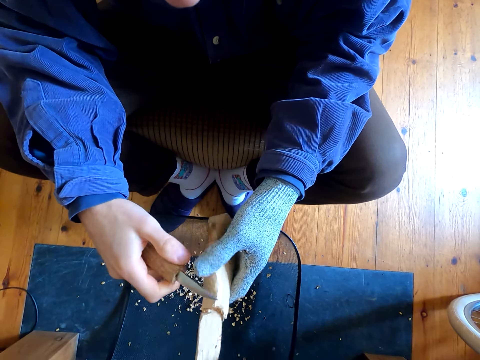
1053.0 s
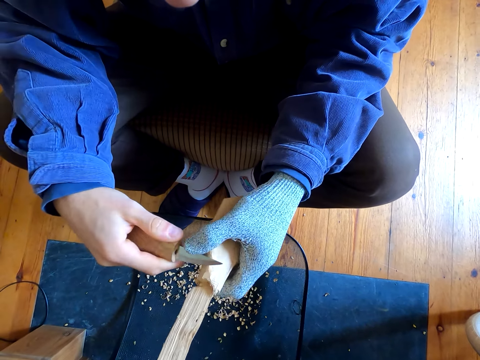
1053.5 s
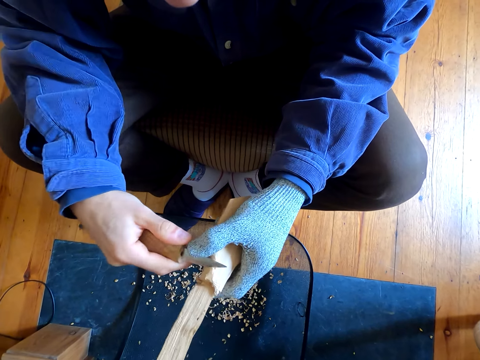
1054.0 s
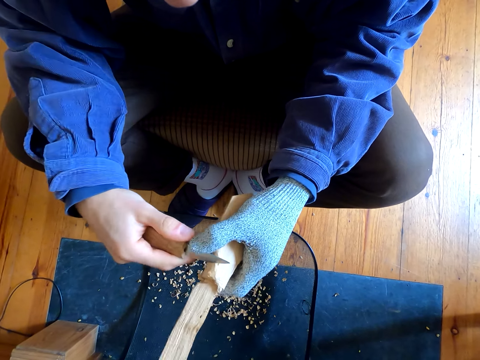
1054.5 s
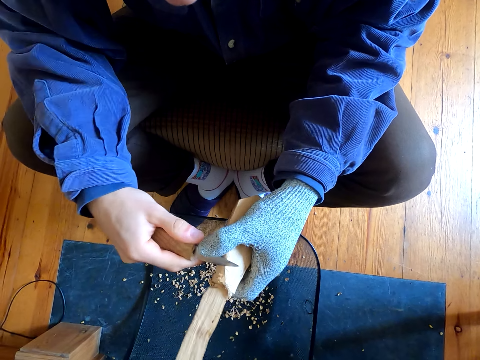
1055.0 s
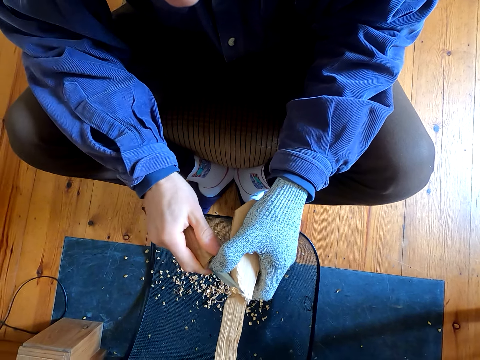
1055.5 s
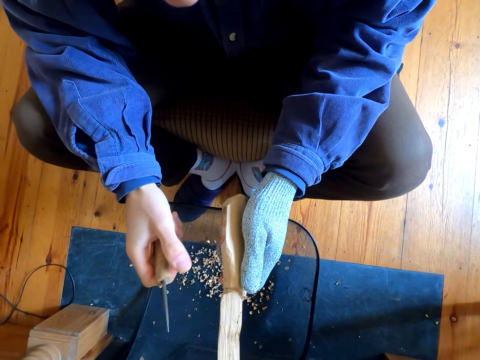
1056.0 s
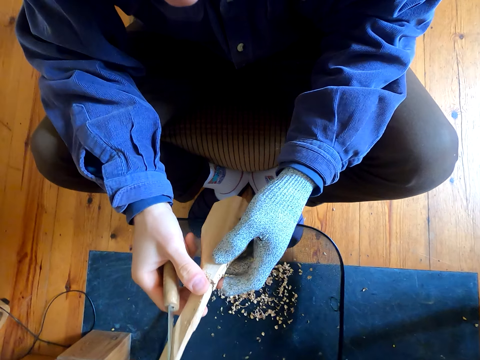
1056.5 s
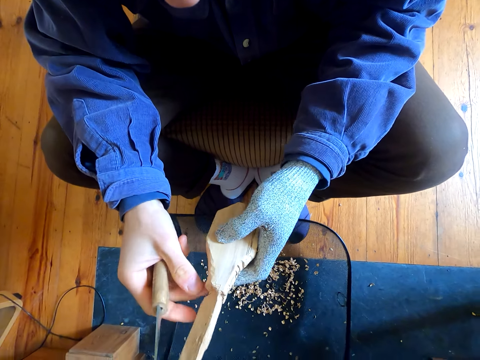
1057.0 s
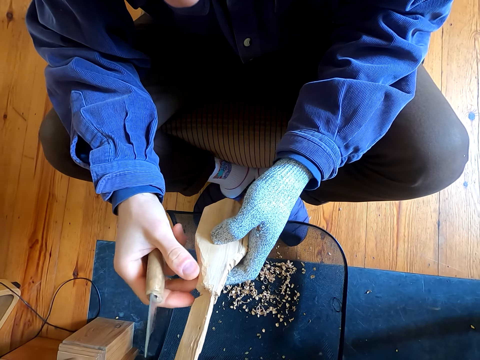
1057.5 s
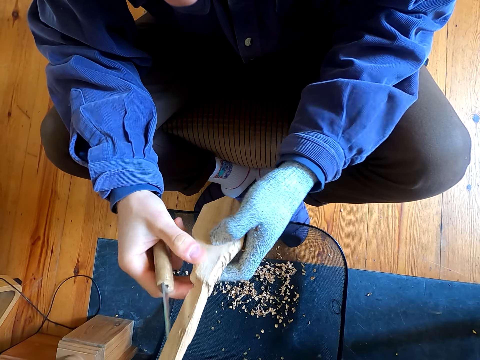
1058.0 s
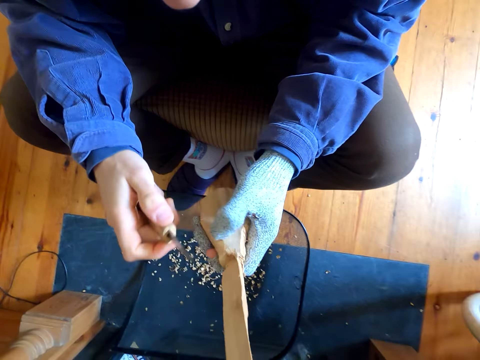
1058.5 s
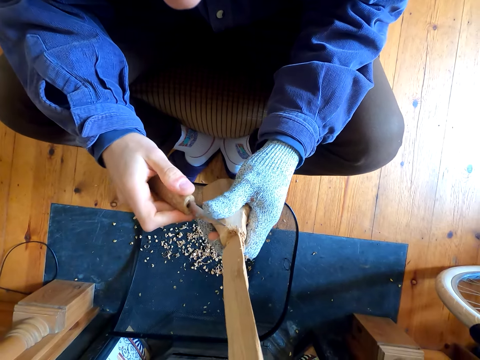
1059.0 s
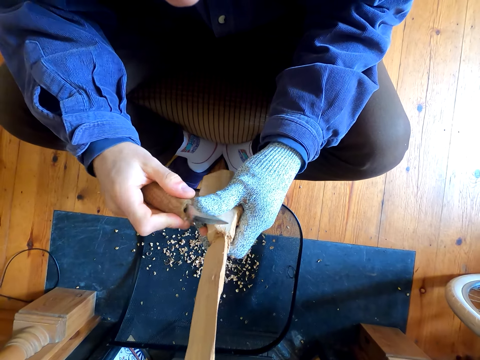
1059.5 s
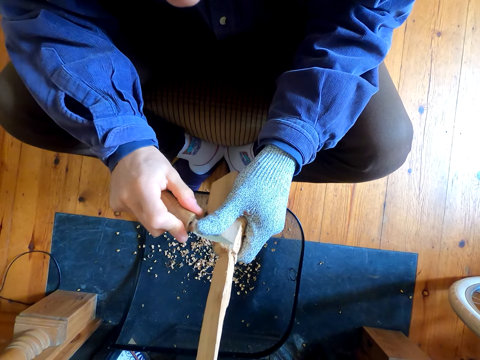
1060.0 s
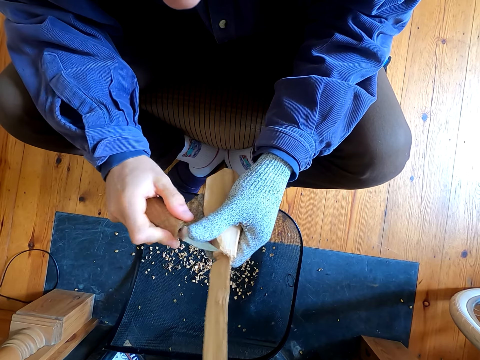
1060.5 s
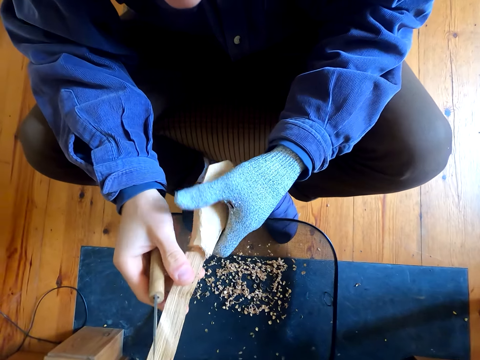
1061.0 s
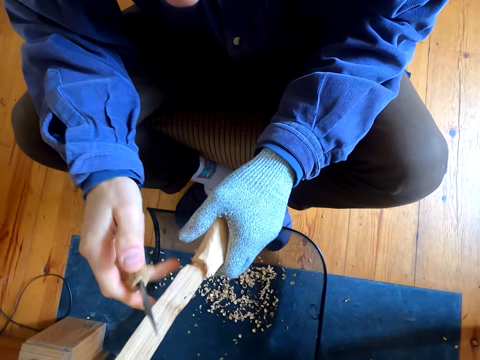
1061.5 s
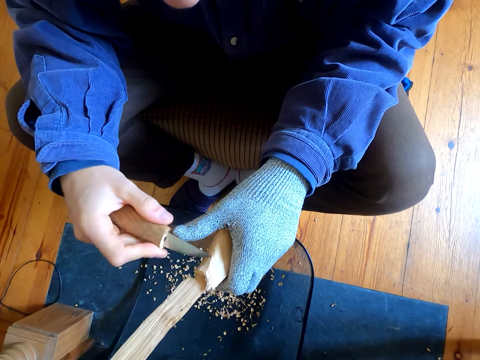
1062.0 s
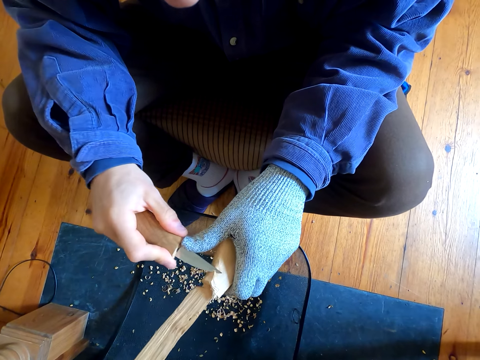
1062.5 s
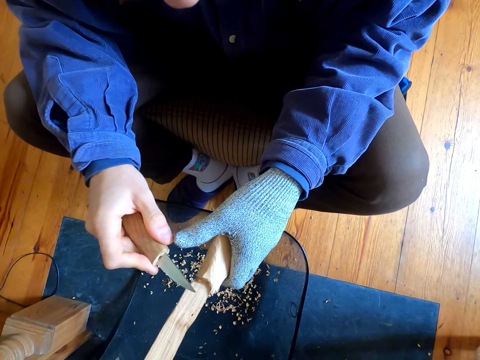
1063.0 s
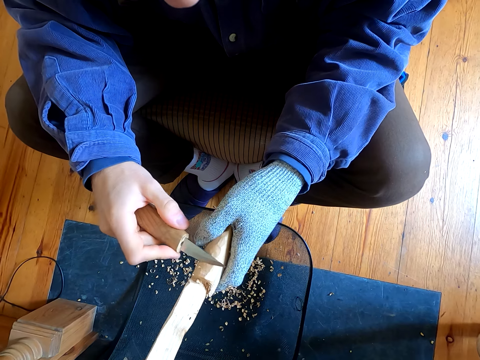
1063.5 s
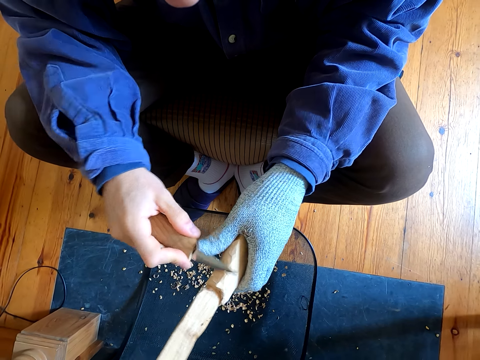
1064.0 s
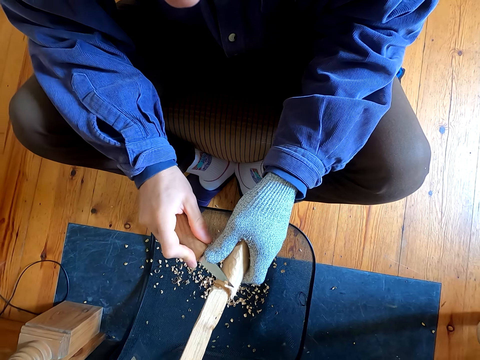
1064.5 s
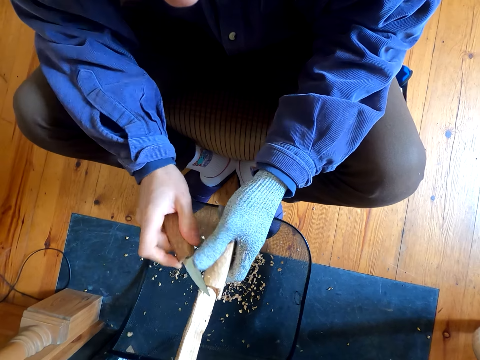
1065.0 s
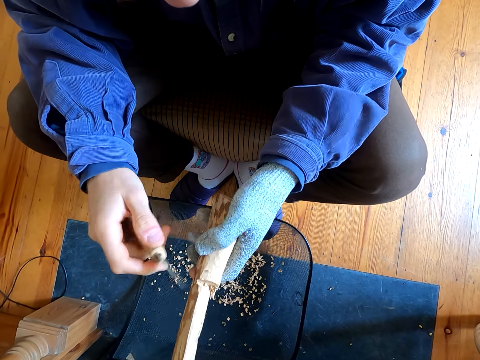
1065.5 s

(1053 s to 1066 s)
The camera wearer stares at the wooden spoon. They remove the outer layer of the wooden spoon.

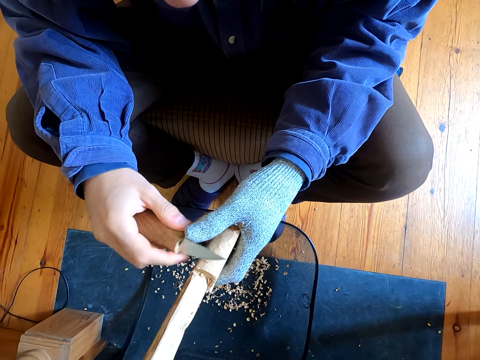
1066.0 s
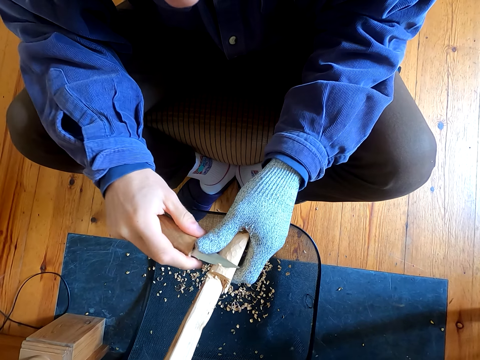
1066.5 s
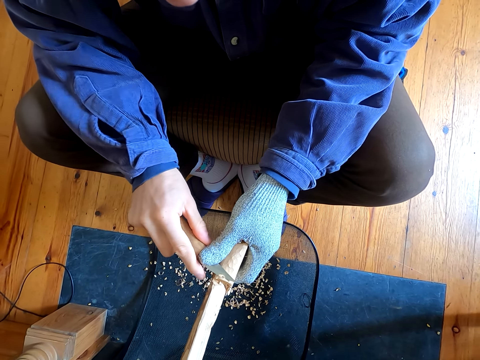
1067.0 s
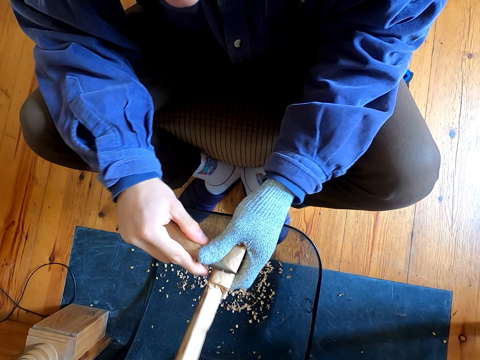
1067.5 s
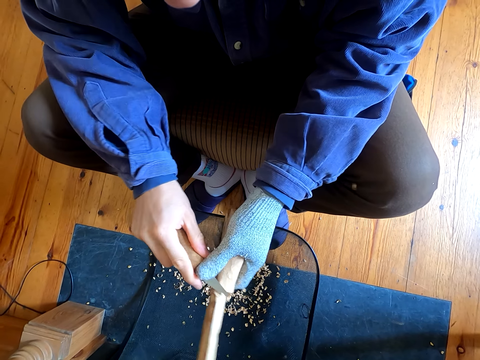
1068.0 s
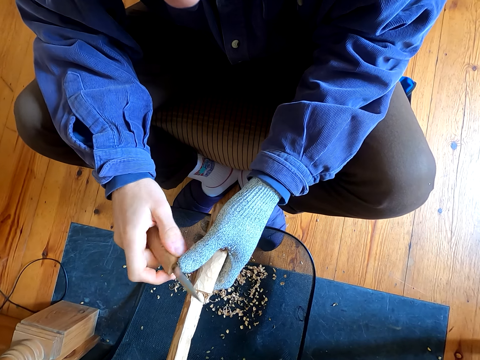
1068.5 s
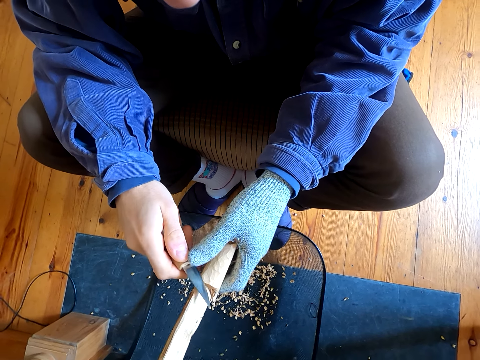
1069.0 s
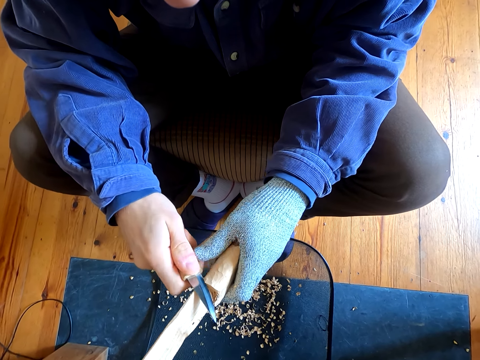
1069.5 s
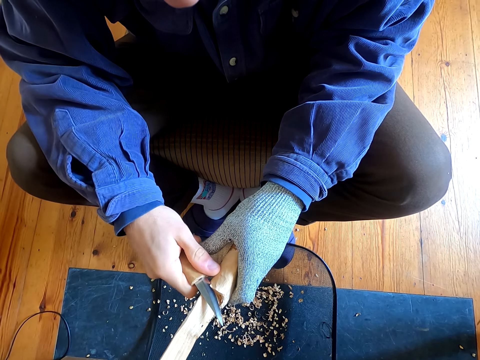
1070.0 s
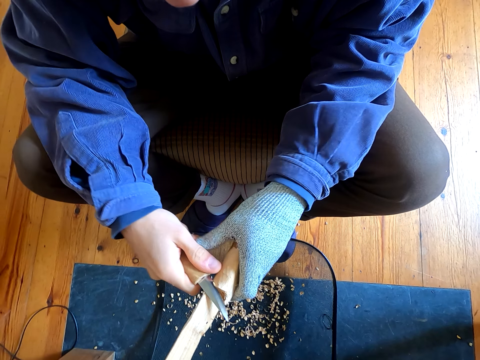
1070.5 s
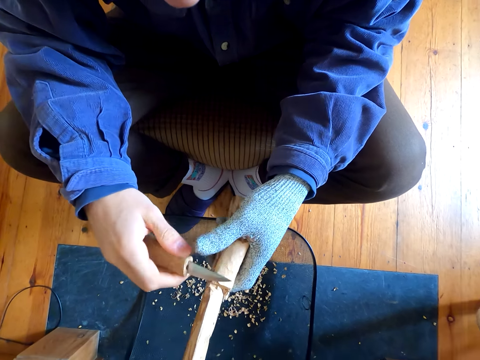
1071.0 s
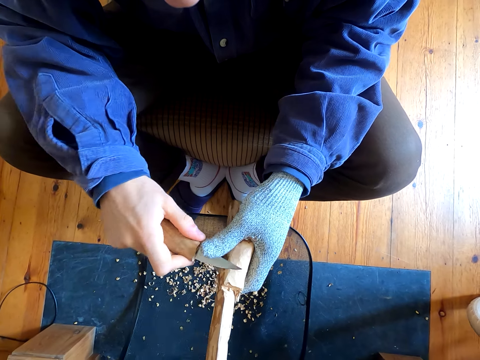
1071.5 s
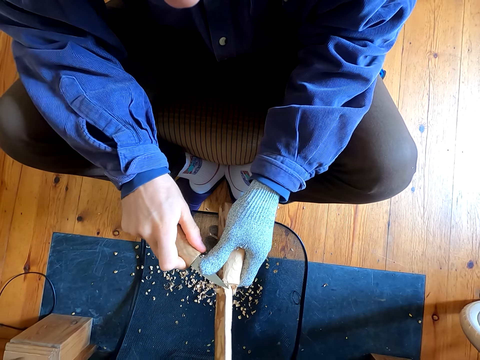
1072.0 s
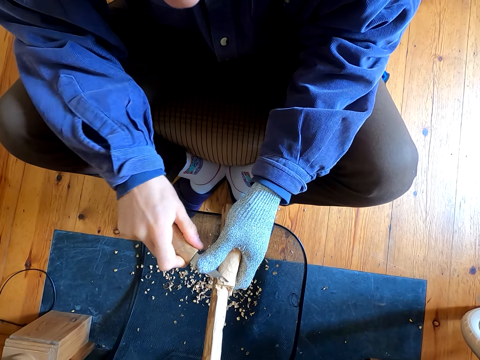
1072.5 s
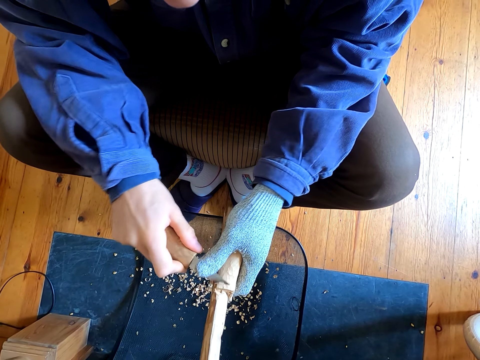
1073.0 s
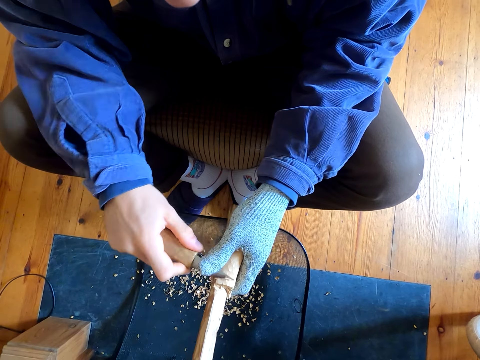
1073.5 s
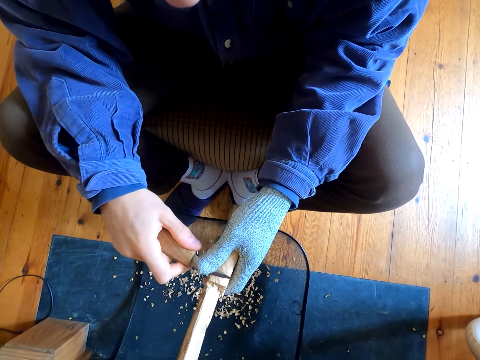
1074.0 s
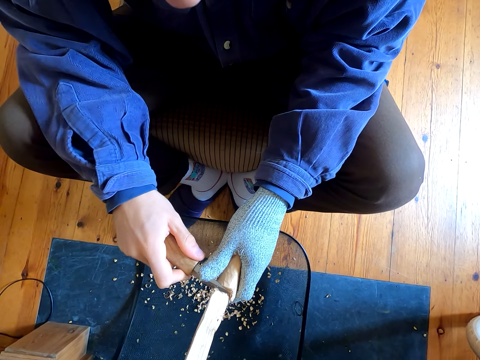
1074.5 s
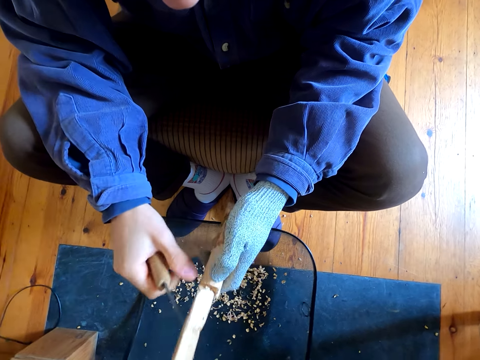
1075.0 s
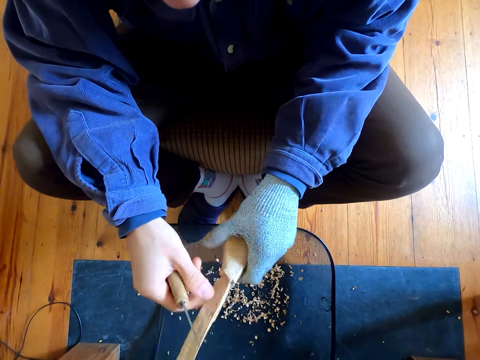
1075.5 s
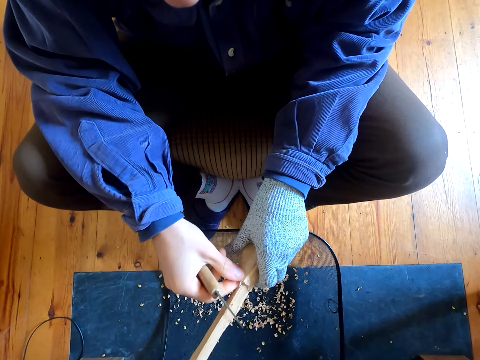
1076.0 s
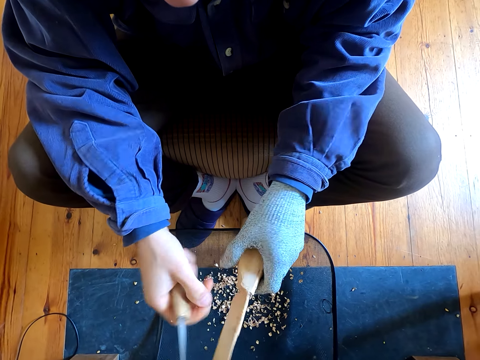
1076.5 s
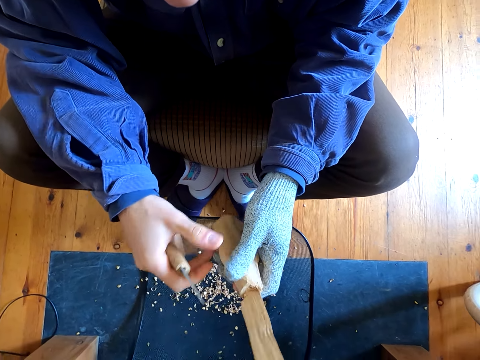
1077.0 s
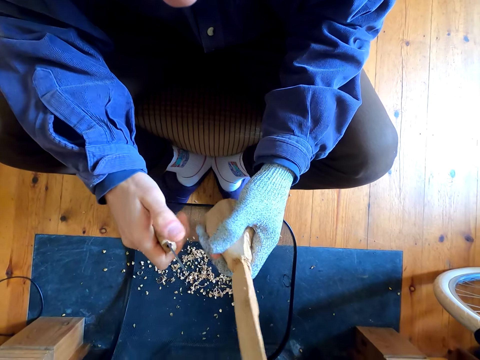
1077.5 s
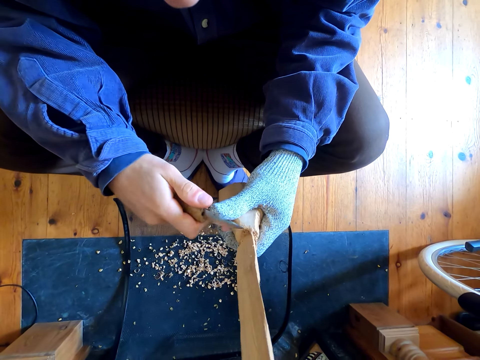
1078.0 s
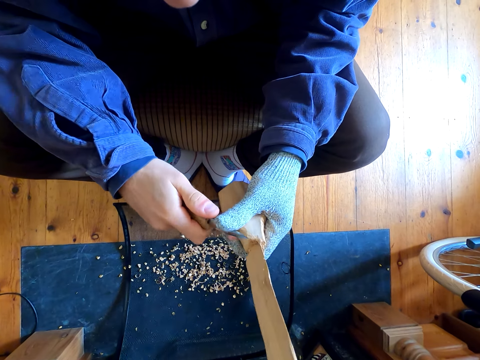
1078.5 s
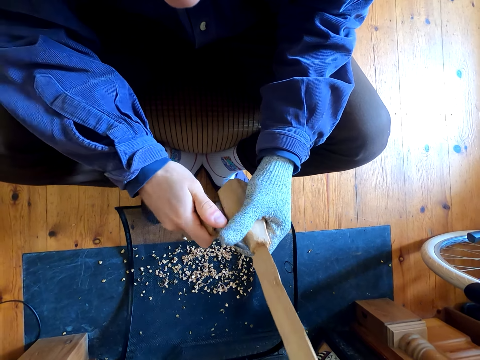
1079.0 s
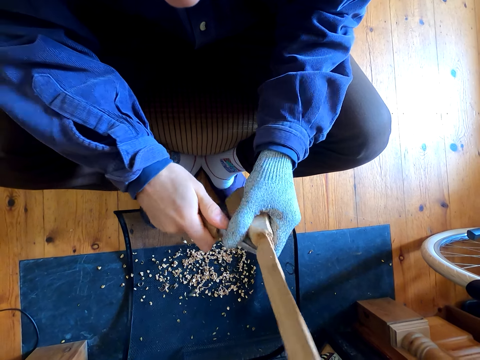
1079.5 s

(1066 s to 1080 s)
The camera wearer chops a piece of wood with a knife.
